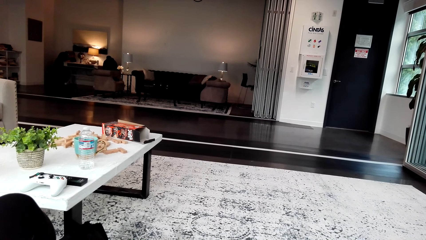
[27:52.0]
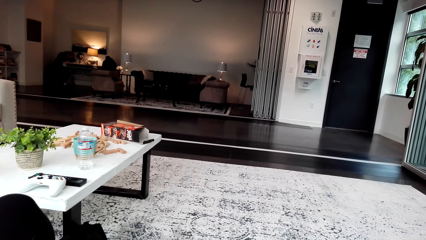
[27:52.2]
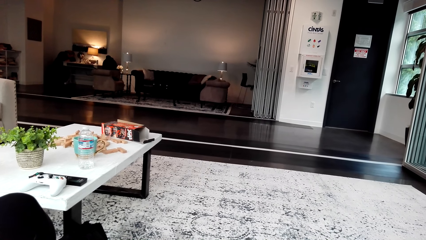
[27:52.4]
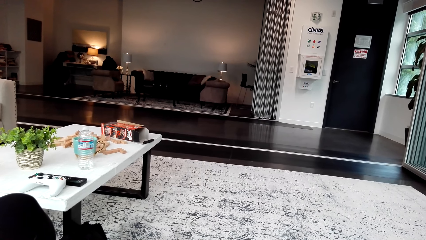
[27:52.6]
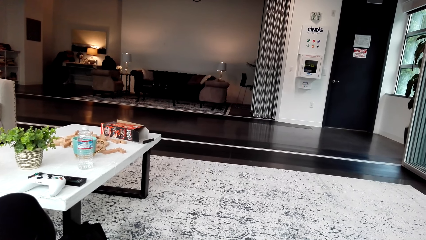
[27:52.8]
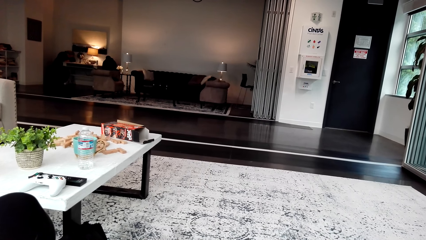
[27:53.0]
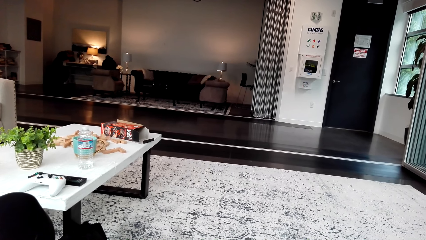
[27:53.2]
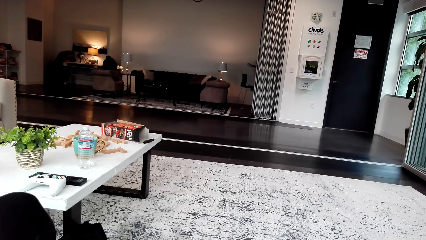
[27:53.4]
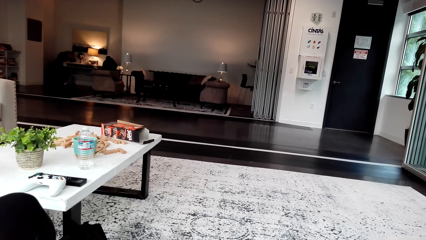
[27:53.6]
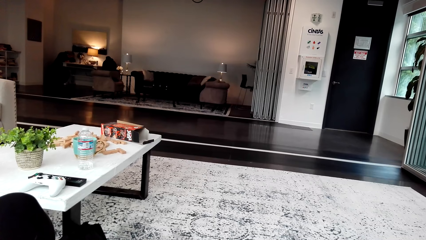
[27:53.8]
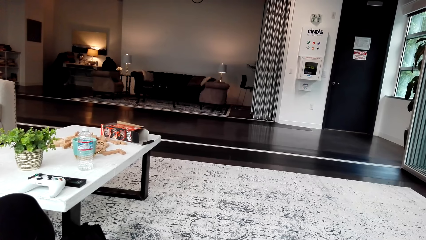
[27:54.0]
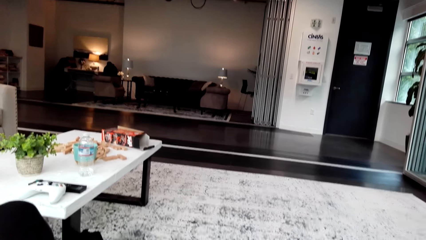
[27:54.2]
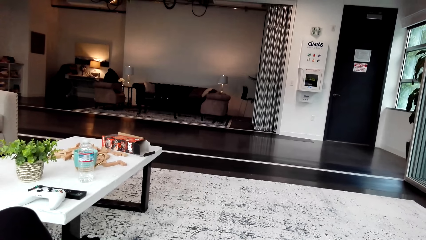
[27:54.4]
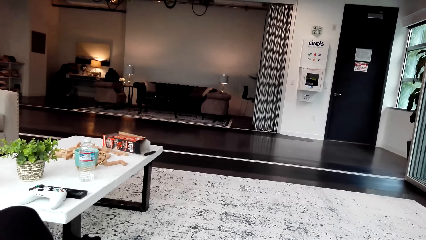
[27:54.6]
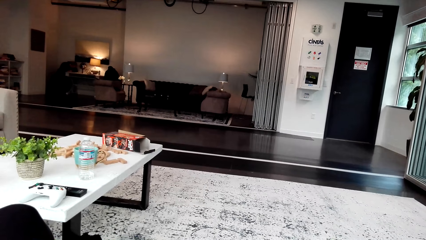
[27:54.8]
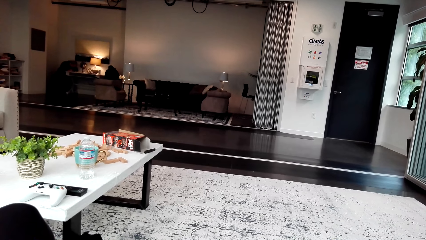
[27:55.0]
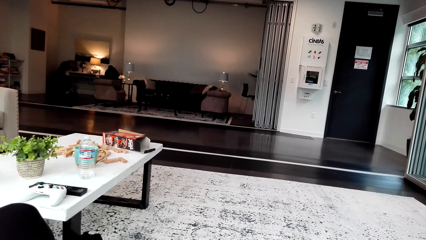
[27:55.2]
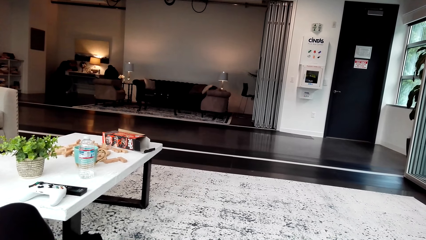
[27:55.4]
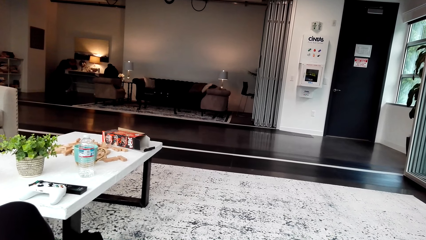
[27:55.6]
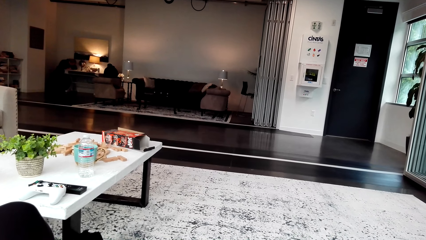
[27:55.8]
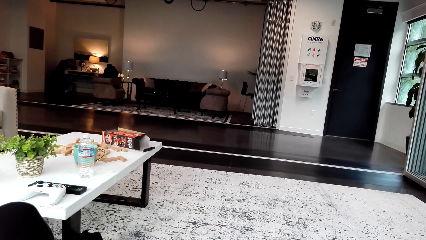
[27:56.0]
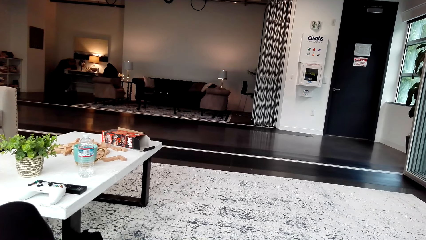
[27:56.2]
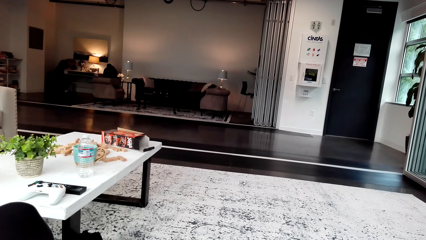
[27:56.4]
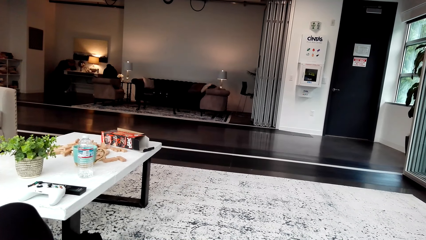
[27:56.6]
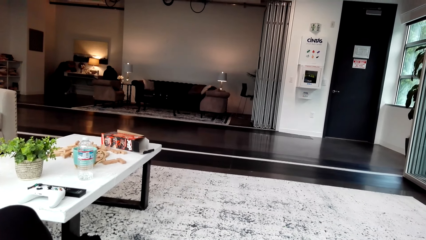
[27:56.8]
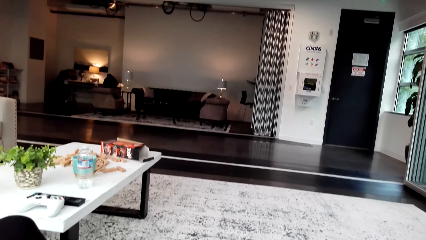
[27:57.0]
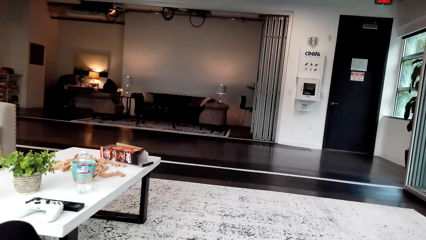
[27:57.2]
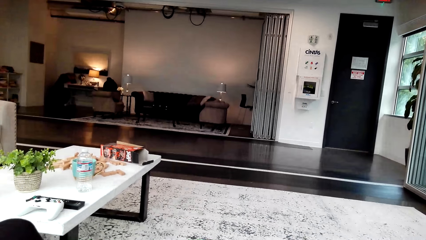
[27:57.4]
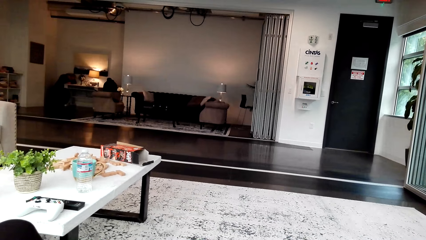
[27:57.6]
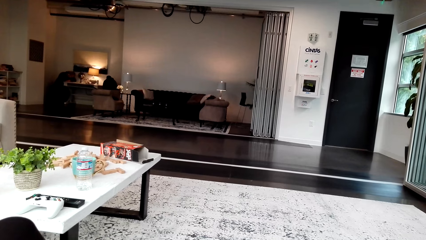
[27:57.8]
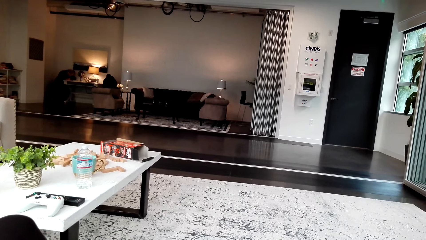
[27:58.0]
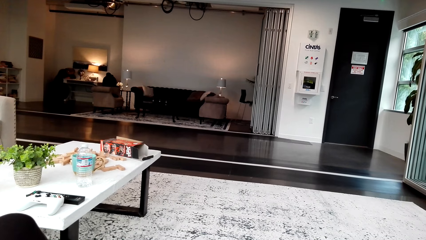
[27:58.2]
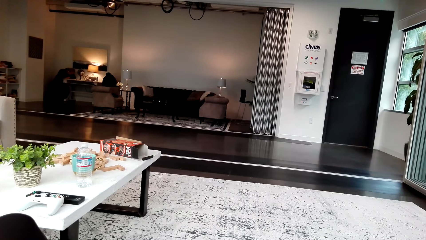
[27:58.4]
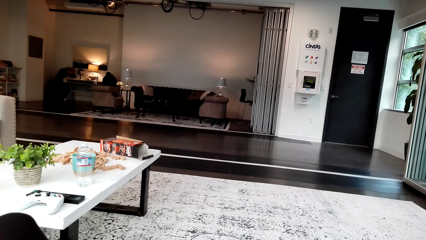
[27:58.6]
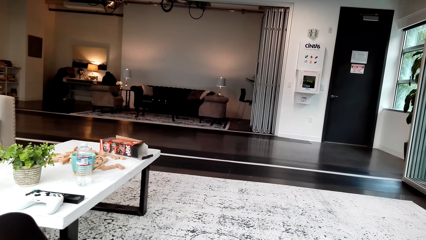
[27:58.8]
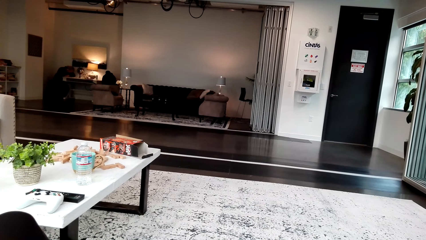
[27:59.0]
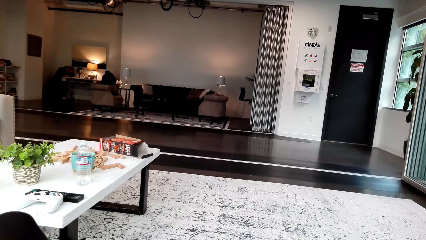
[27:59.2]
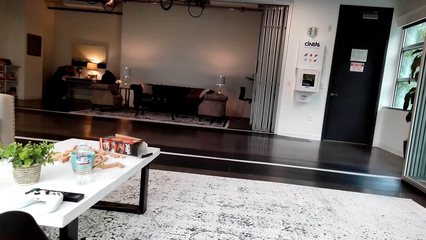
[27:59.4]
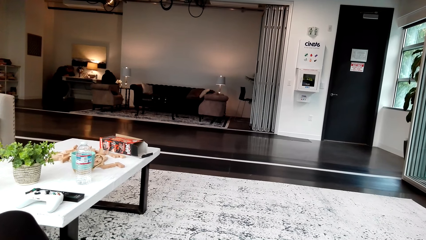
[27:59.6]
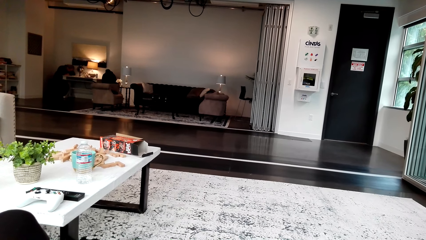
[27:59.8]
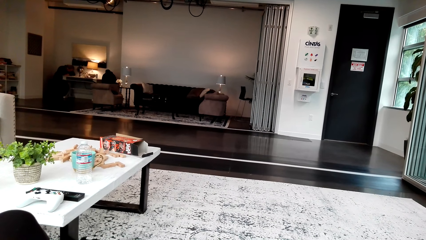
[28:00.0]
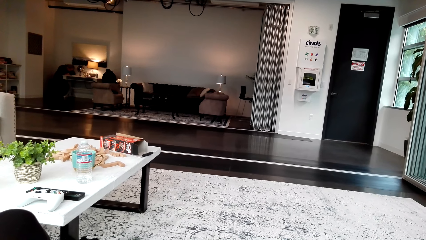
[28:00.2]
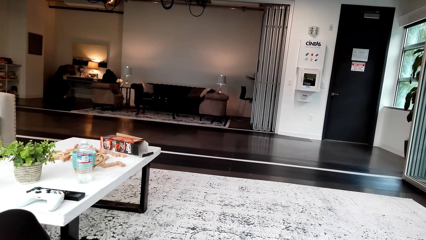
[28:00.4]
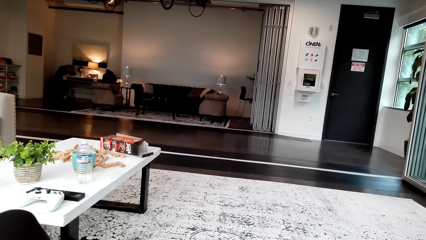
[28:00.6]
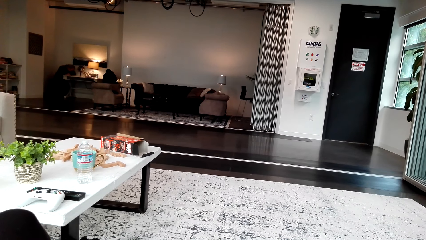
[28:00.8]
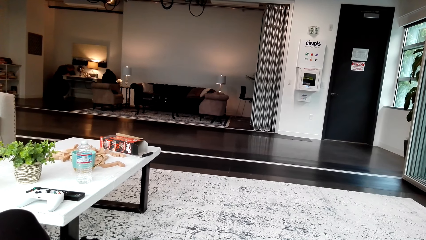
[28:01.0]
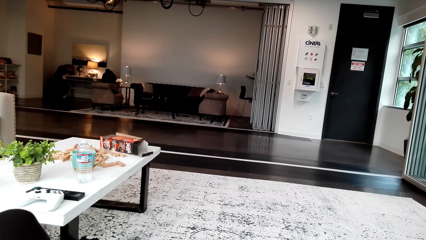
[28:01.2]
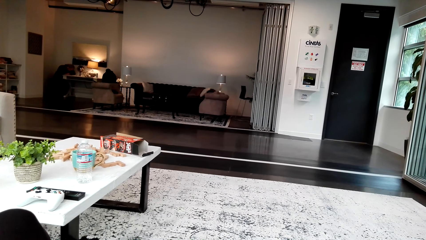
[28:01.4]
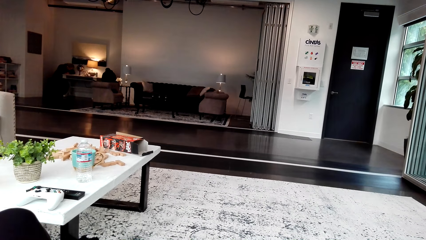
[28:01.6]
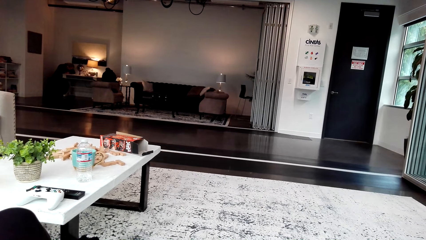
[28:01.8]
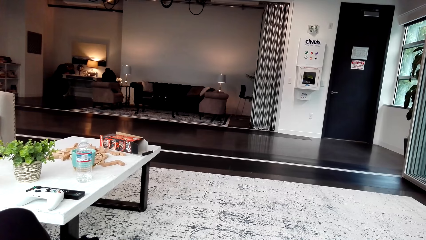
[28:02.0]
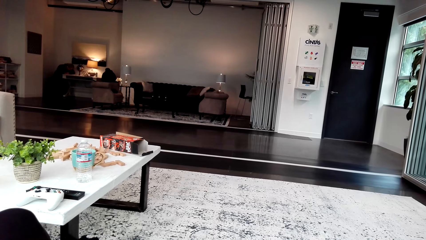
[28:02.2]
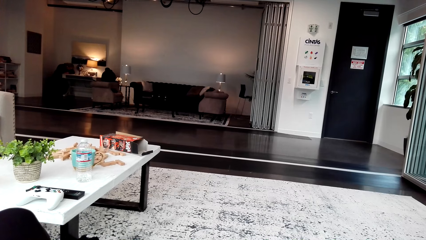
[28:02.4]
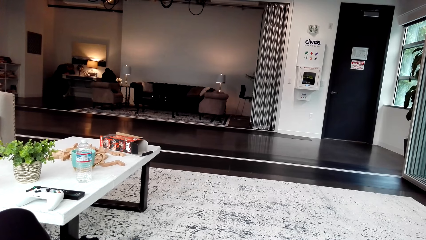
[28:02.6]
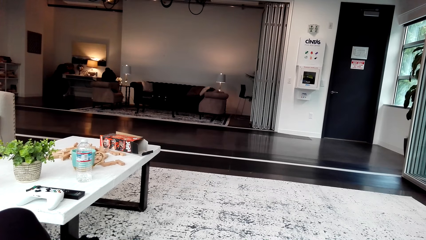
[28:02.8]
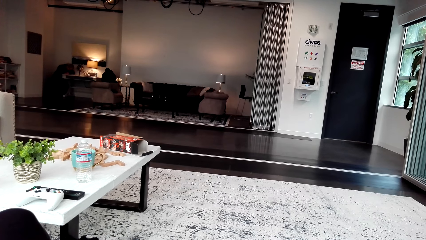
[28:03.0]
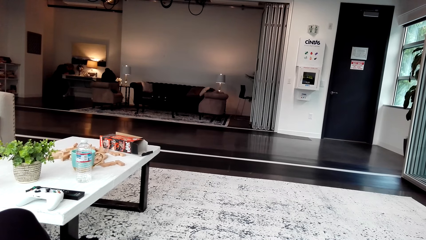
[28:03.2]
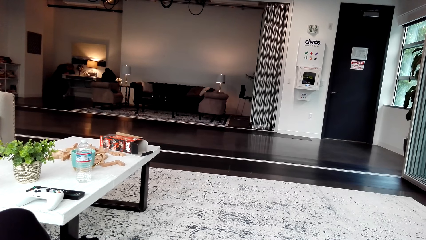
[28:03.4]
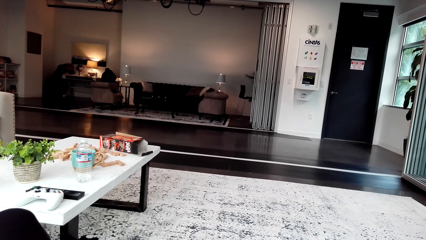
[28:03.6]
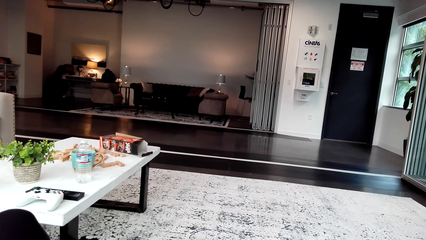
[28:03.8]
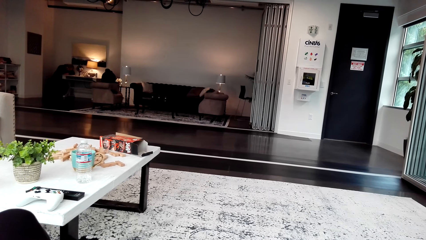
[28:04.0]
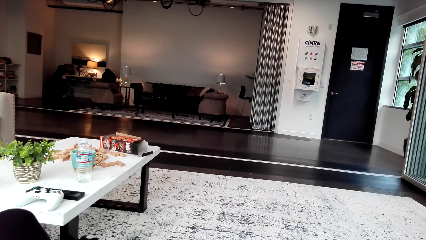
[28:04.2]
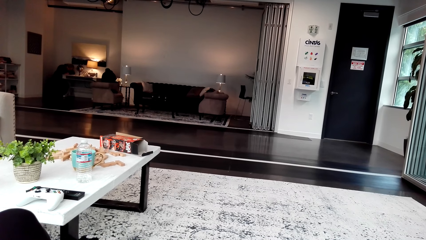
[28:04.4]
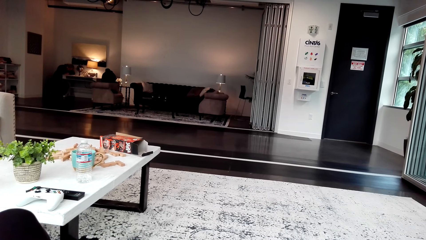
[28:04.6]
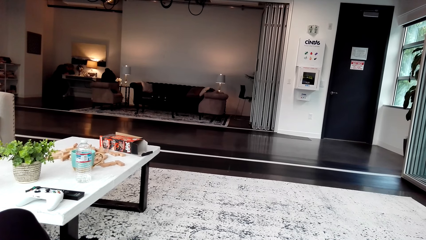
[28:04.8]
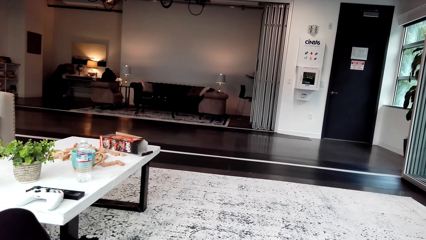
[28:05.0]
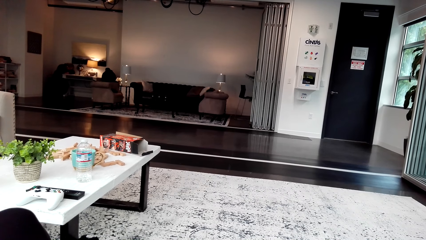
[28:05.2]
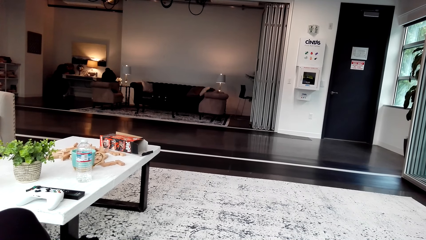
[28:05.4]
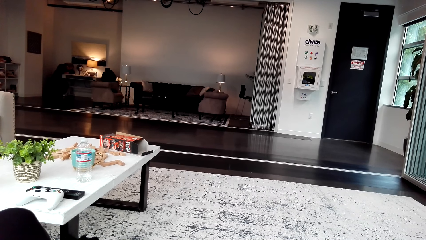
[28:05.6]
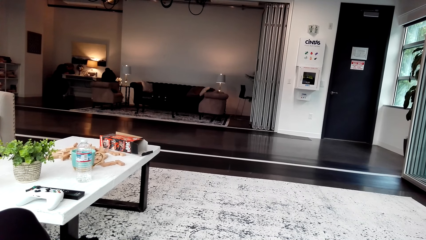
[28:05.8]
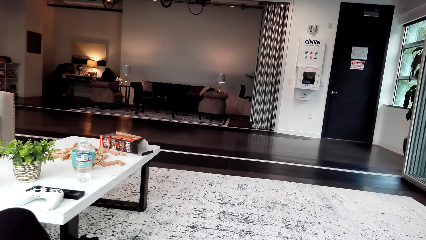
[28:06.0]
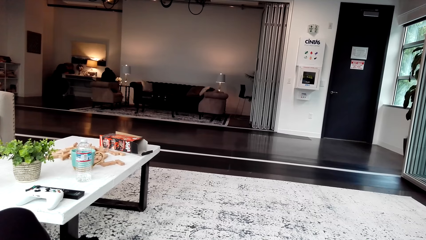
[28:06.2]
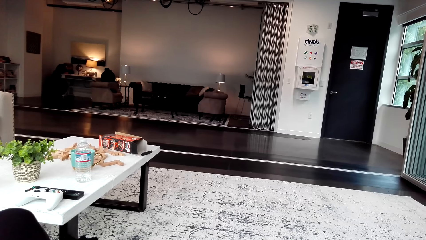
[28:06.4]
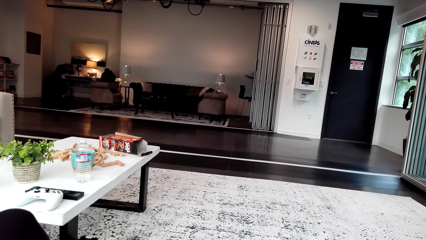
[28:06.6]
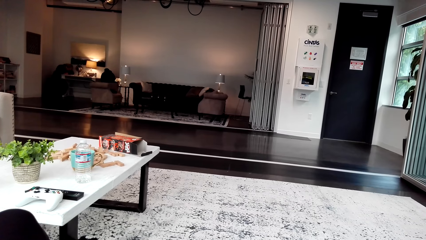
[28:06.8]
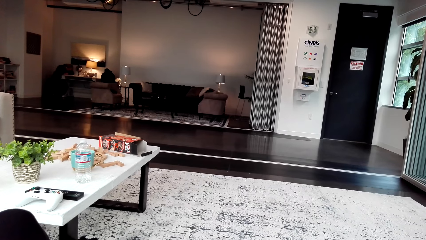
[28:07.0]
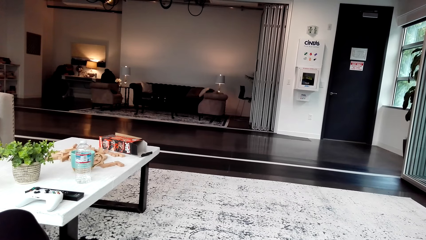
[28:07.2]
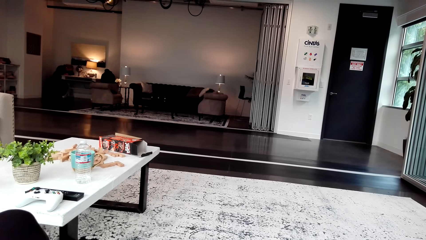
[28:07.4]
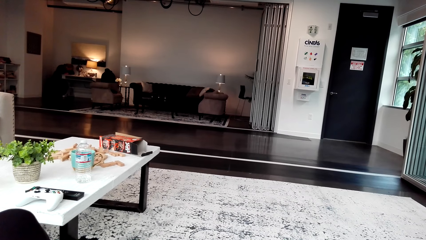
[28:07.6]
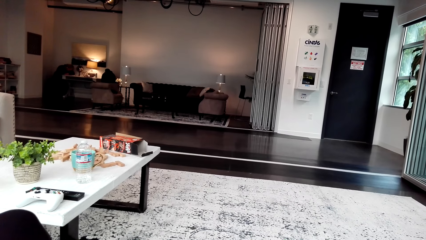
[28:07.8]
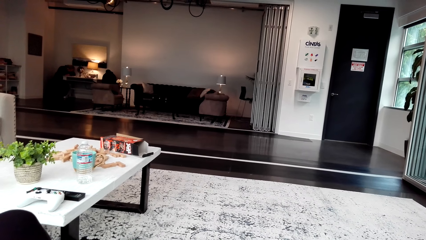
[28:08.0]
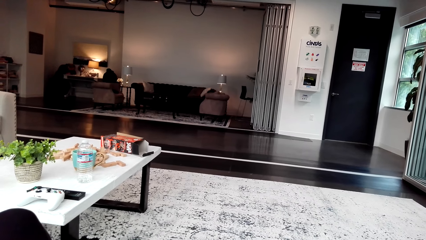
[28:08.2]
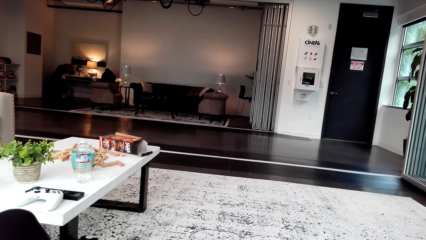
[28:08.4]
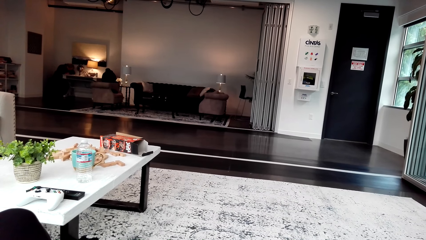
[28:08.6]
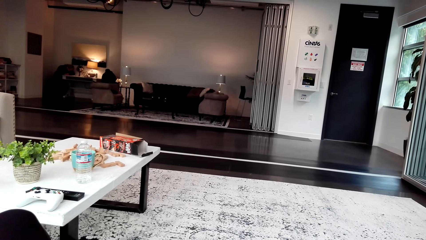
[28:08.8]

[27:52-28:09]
The camera wearer talks. They watch the video.
